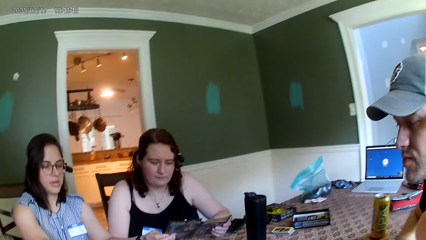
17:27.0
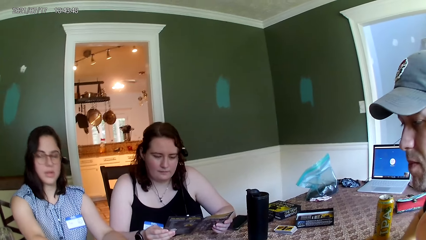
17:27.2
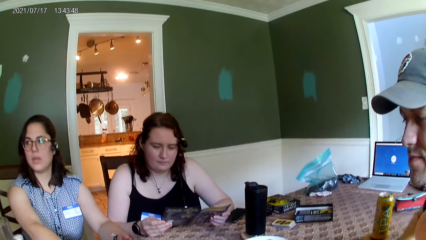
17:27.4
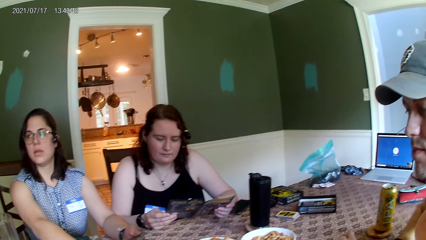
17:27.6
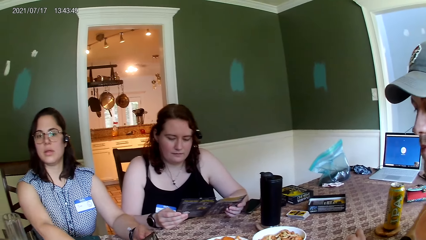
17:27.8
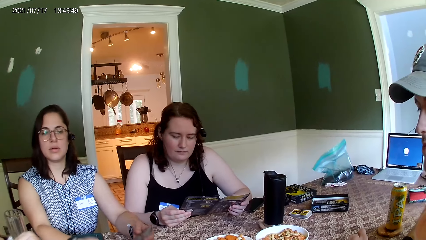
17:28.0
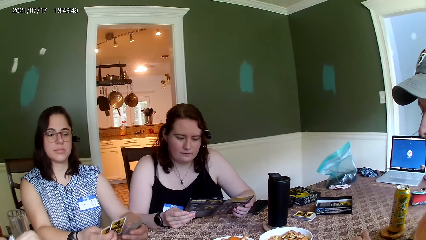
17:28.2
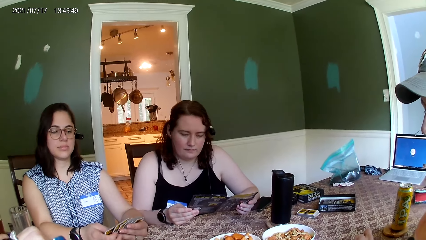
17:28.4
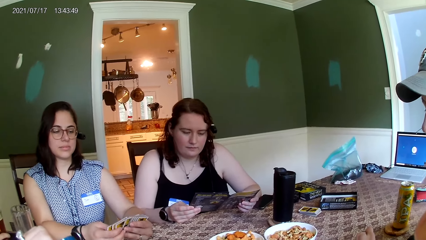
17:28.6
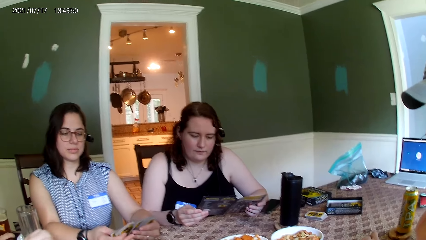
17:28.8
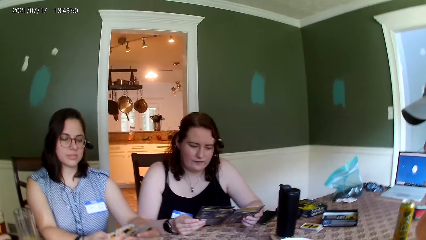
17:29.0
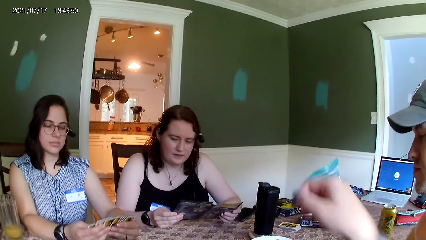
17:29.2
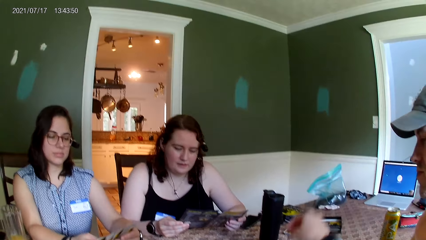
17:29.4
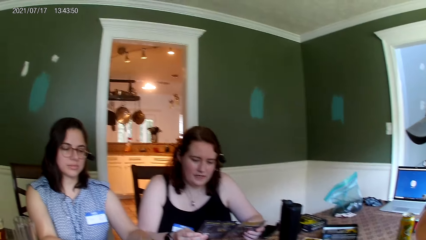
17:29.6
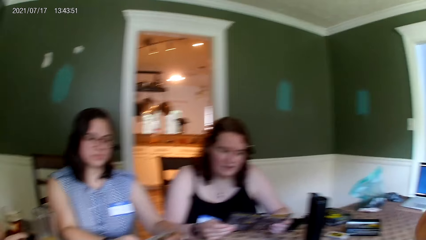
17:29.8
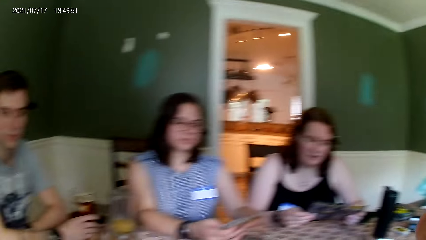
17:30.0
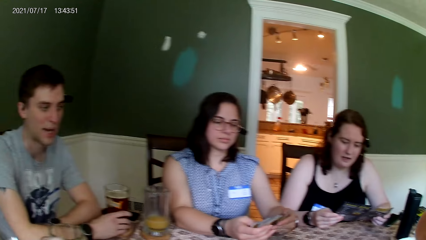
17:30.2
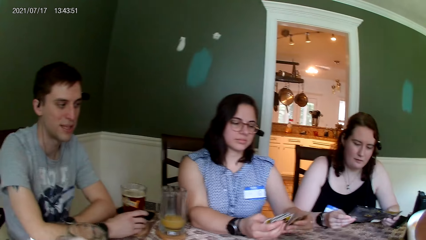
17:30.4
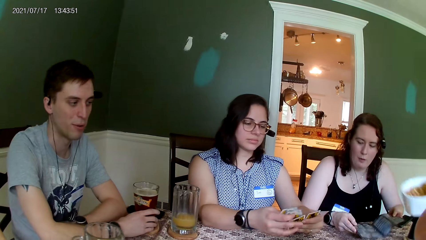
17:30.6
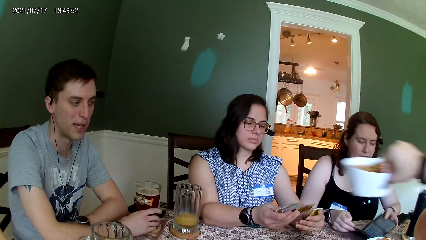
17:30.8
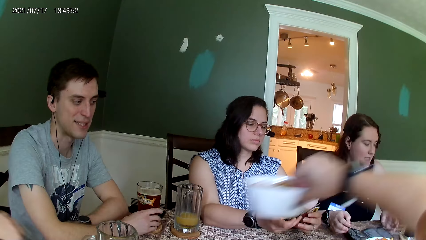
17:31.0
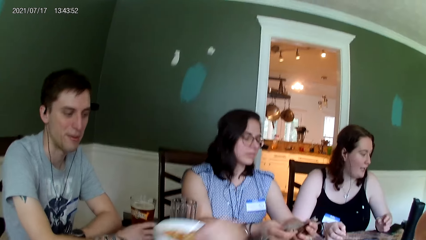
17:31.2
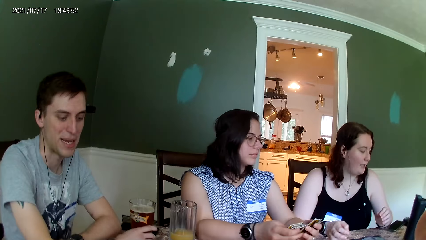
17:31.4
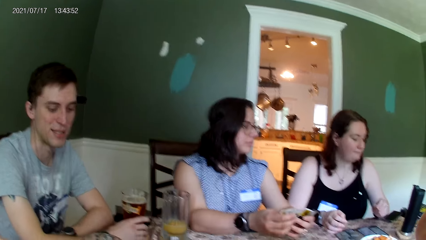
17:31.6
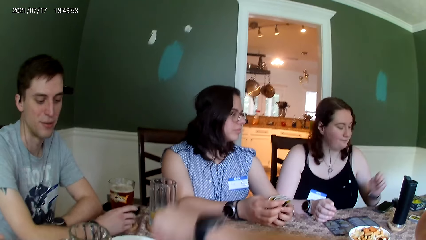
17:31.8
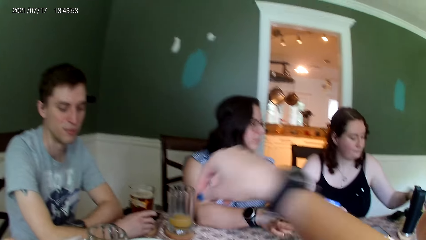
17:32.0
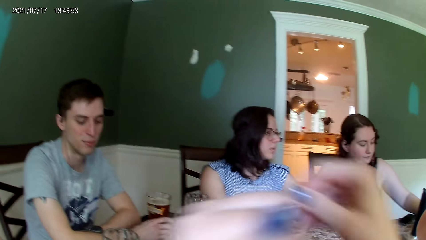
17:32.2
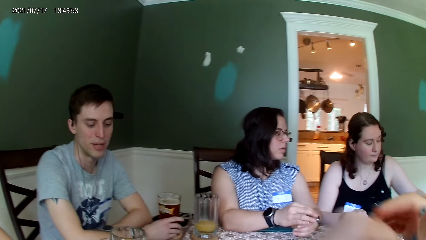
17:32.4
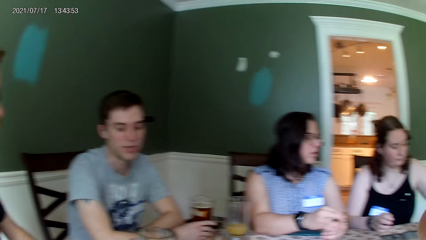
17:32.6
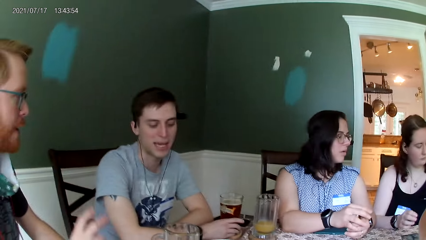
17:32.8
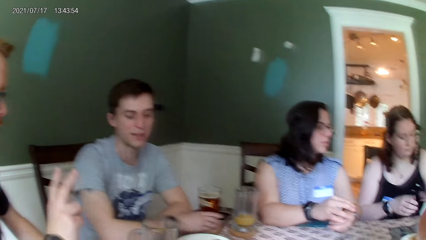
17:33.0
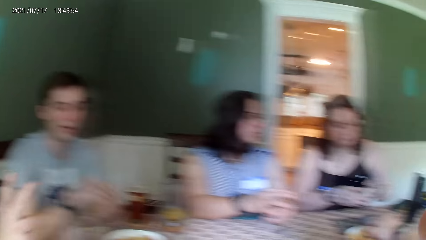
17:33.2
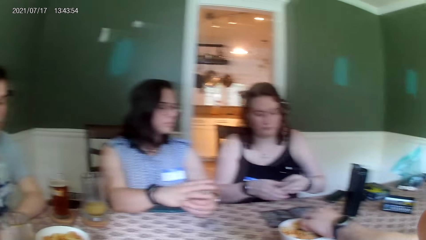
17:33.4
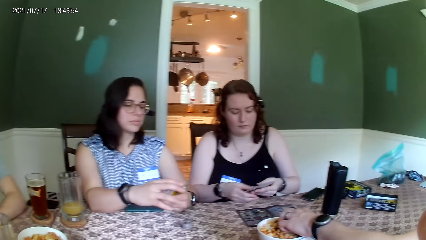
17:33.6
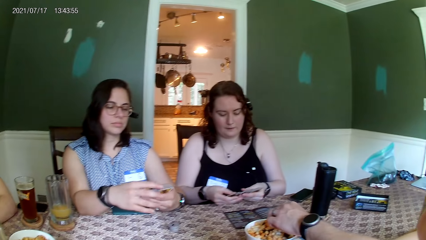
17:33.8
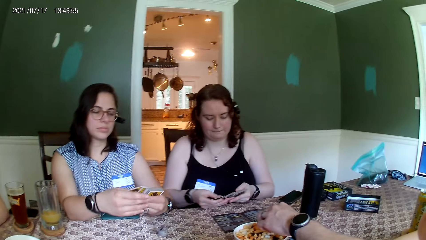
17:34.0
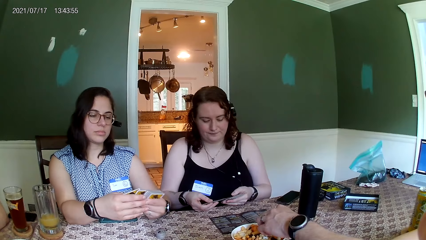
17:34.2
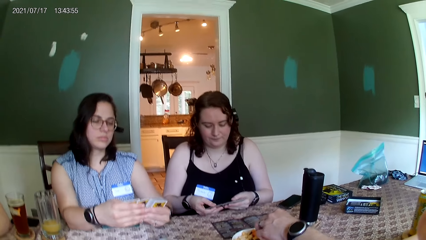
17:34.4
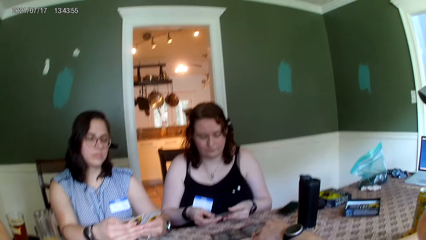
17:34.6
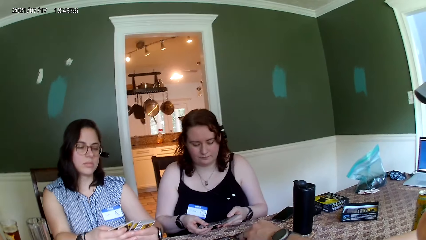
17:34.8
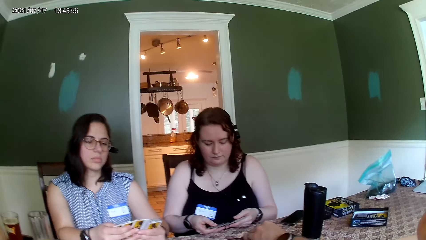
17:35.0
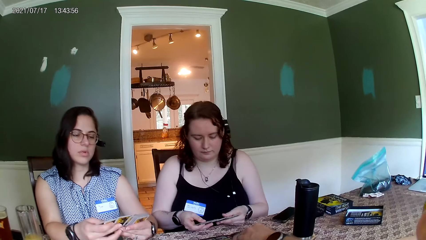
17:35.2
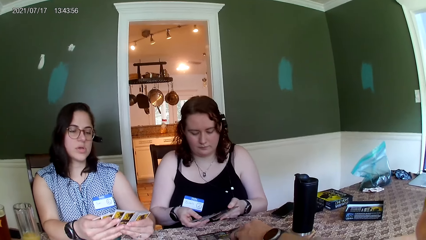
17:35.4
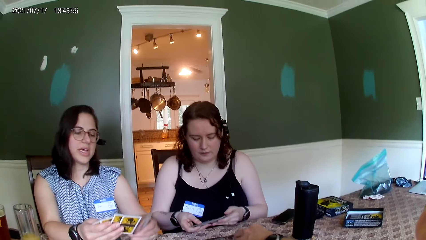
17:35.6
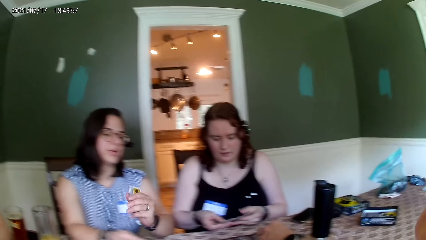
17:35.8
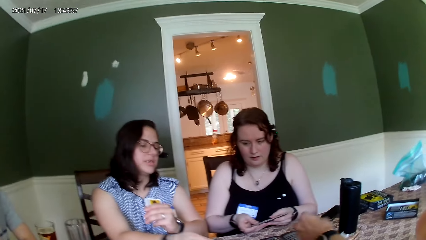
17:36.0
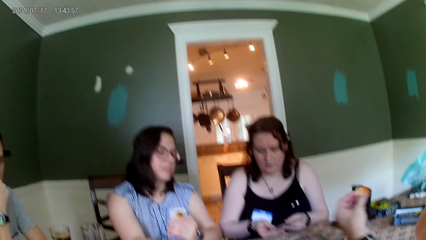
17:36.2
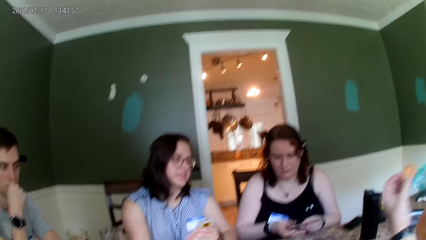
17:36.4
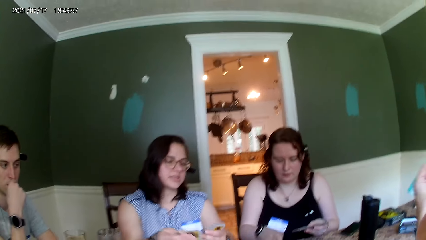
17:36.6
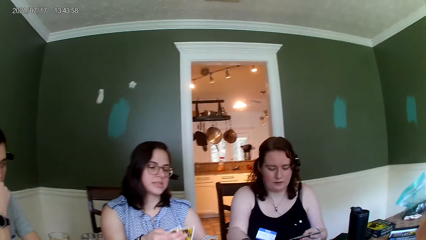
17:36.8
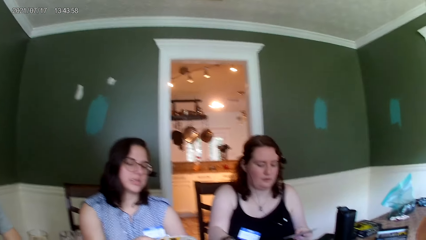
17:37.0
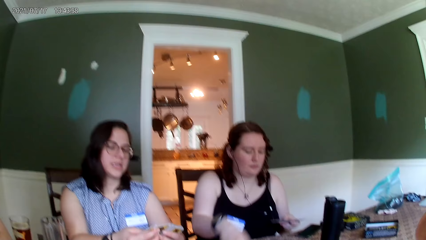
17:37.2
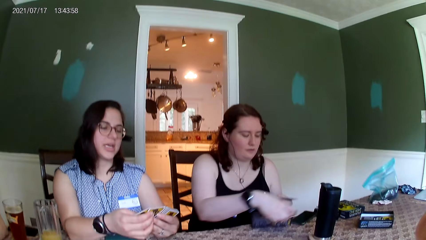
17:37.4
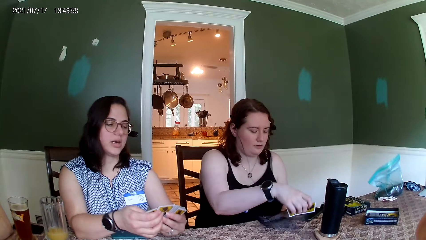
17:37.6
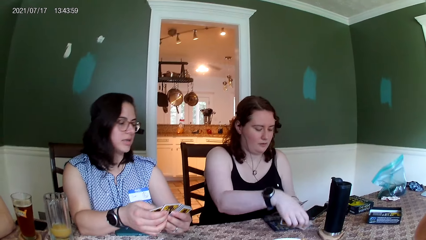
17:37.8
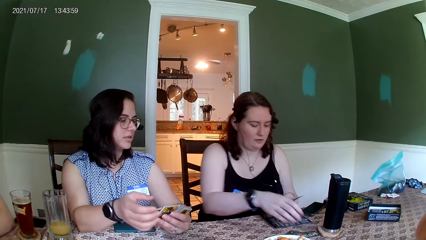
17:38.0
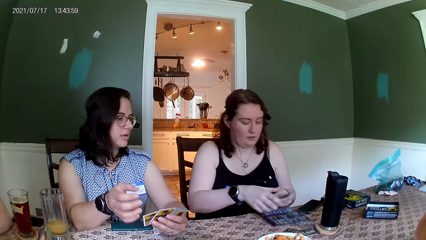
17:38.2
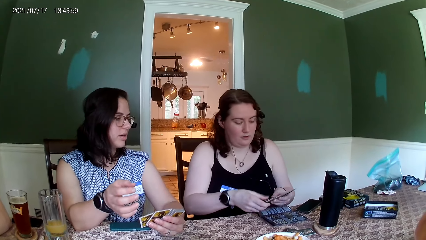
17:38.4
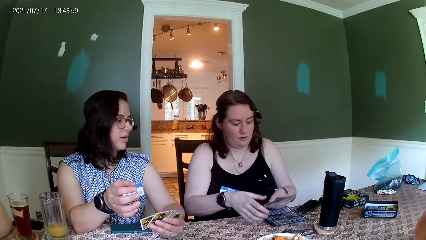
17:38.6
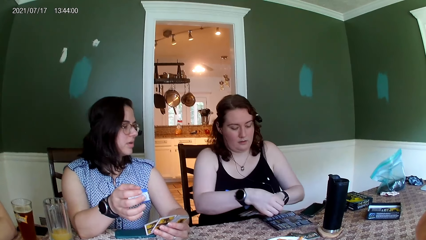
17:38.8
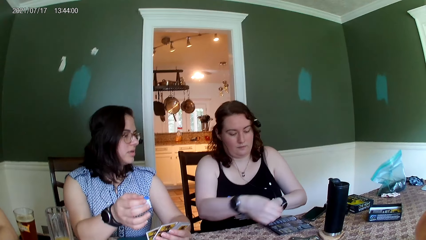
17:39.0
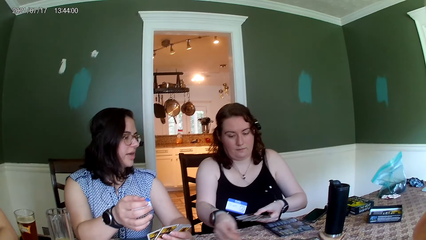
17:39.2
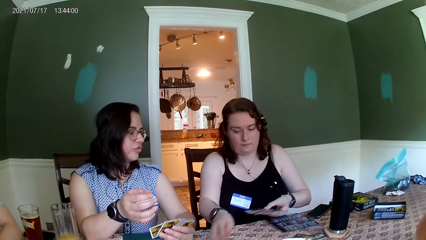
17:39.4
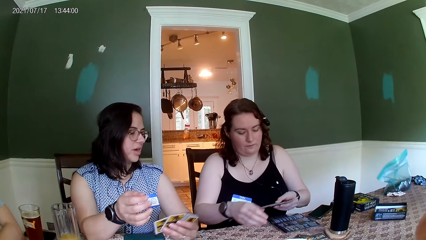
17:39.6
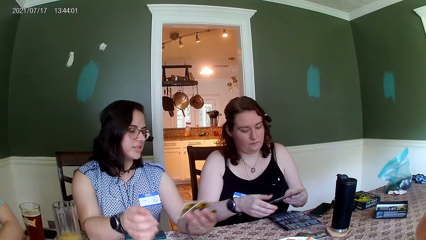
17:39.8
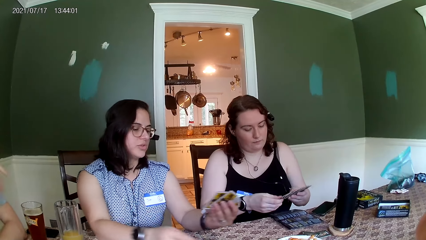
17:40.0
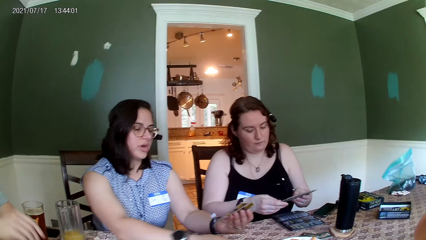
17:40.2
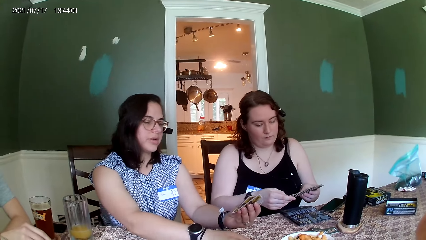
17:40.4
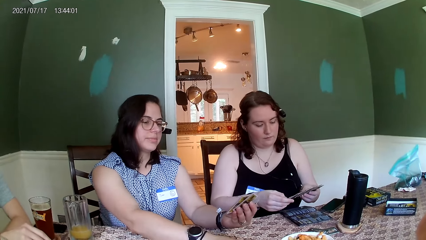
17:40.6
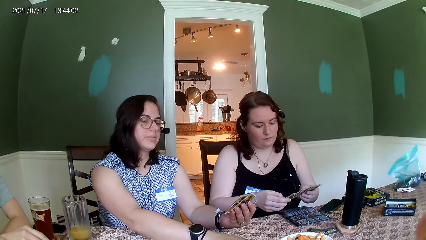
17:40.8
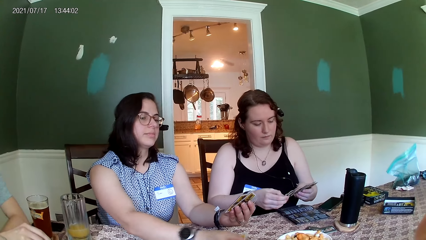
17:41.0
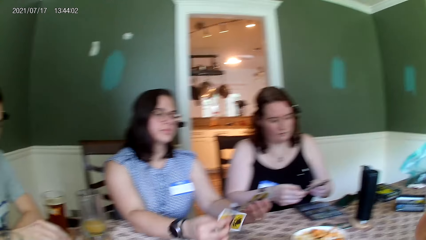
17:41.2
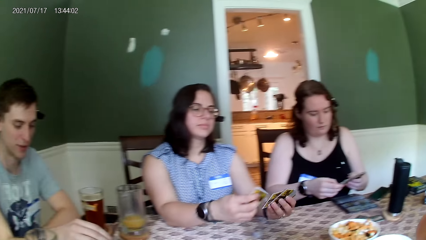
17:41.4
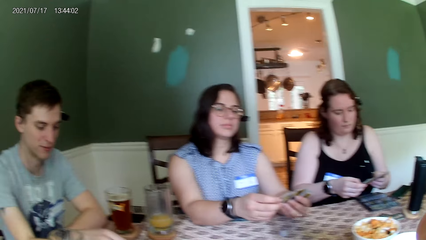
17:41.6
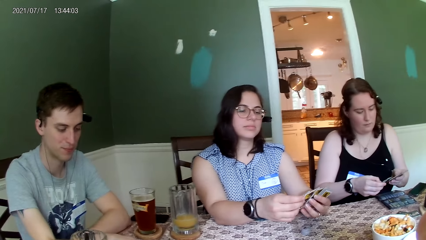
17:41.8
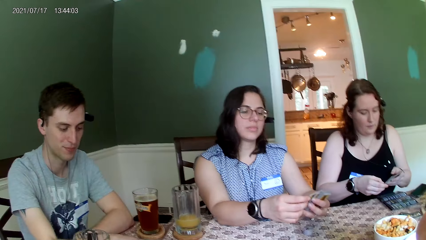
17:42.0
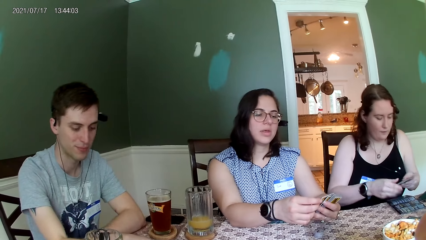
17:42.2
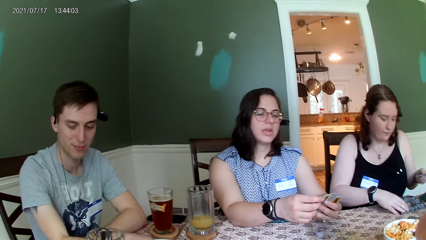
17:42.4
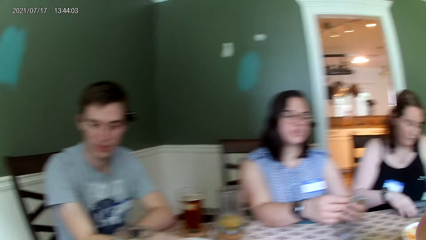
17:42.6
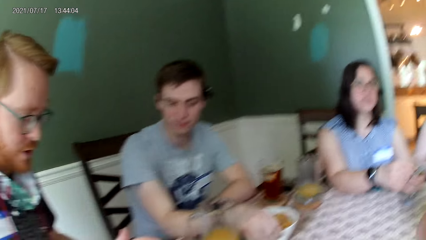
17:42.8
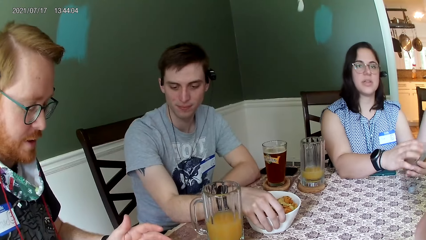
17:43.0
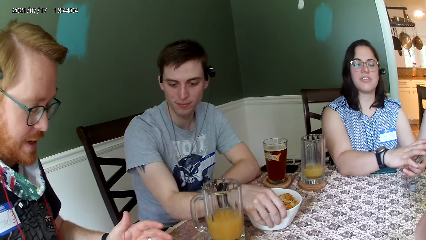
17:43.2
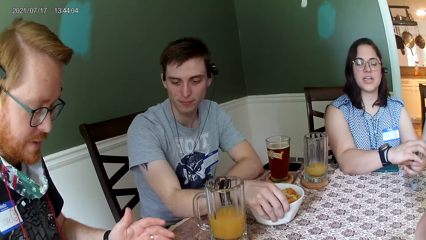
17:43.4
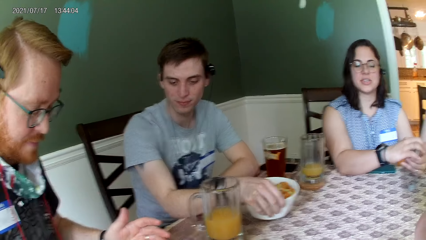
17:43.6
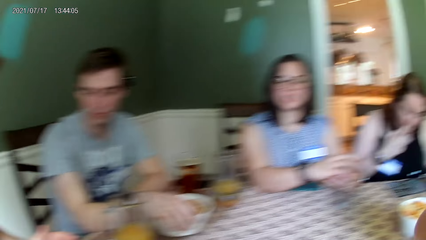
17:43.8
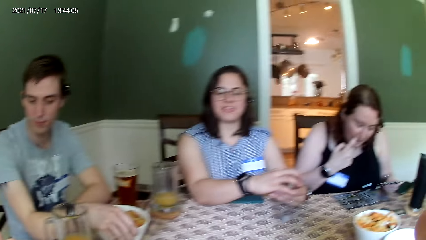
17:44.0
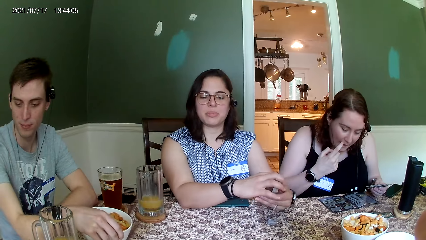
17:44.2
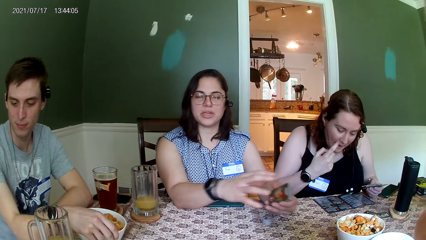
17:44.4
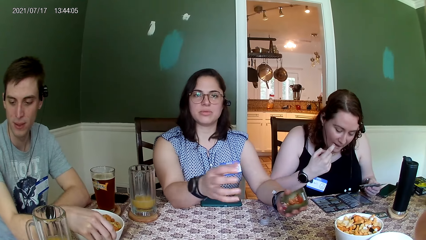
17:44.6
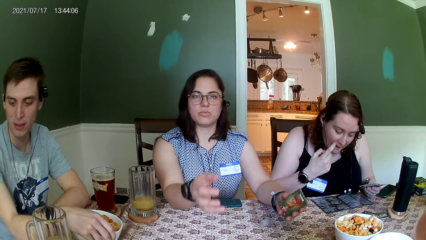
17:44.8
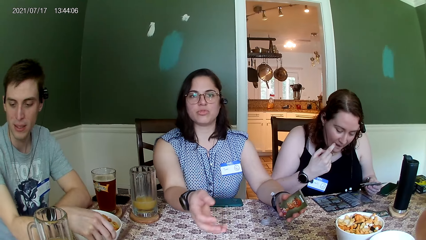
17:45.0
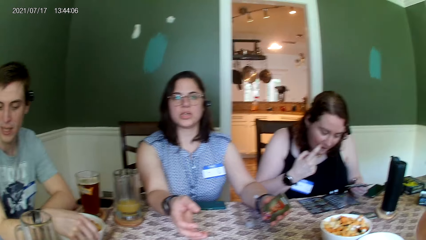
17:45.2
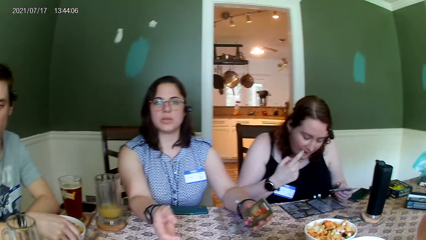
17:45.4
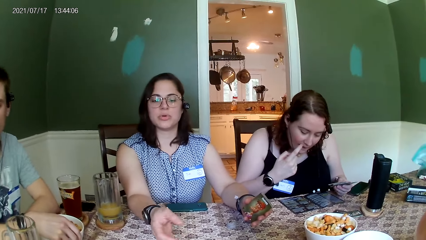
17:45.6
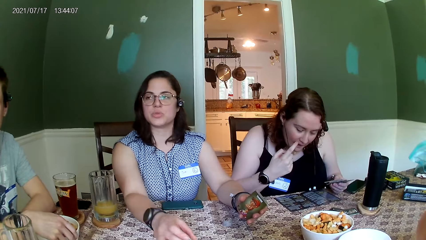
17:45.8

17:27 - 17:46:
The woman spreads the cards in both her hands. The camera wearer lifts up a bowl. She holds the bowl in her left hand. The man picks food from the bowl on the table with his left hand. Another woman picks a pack of cards from the table with her right hand, places the pack of cards on the table with her right hand, and places a card on the table. The first woman picks the card from the table with her right hand and adds the card in her right hand to the pack of cards in her left hand.
